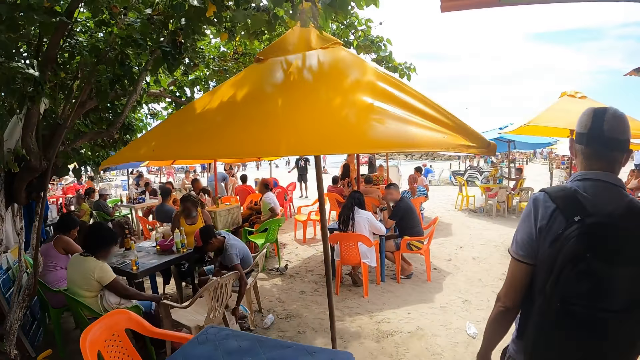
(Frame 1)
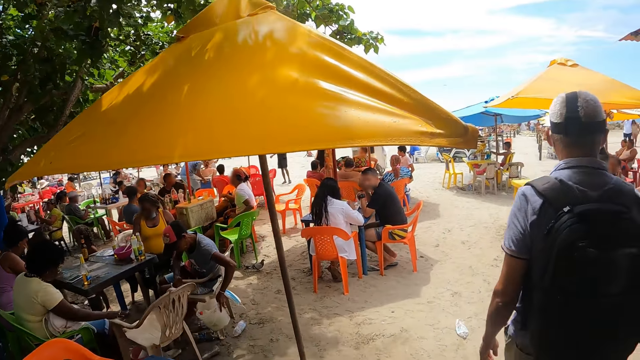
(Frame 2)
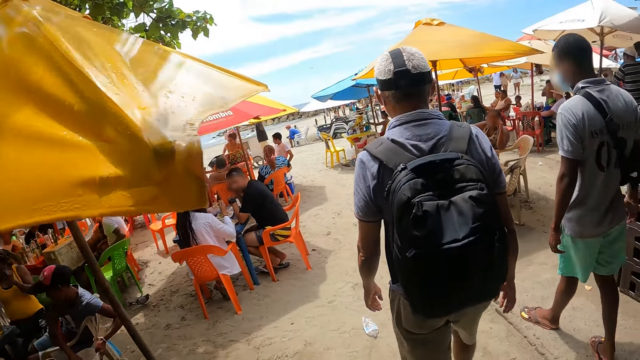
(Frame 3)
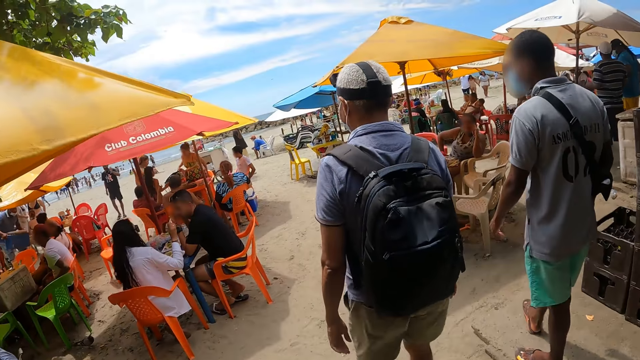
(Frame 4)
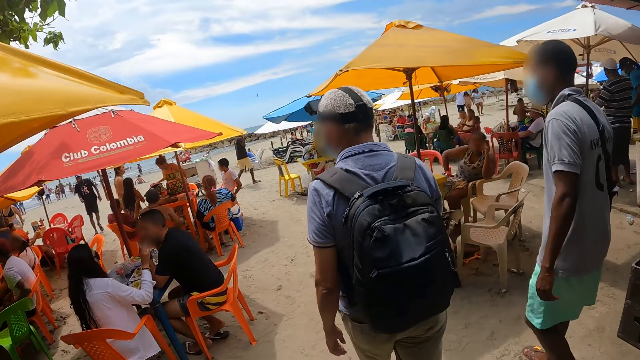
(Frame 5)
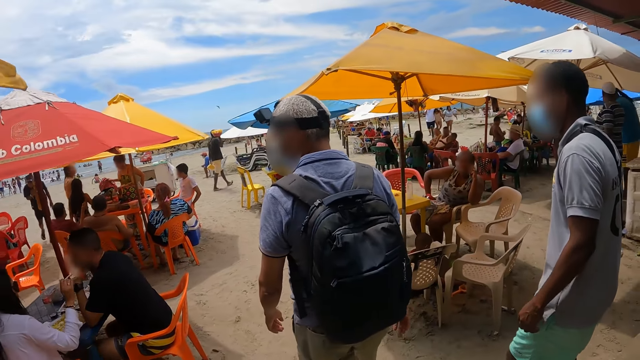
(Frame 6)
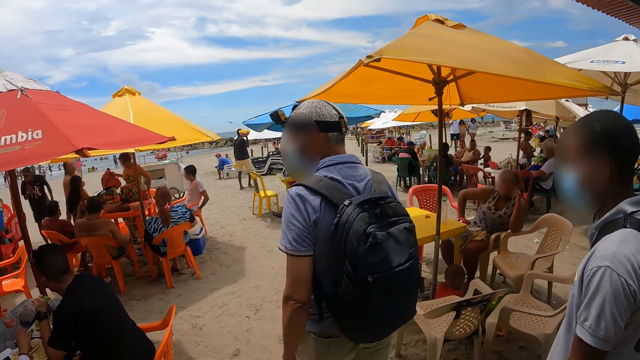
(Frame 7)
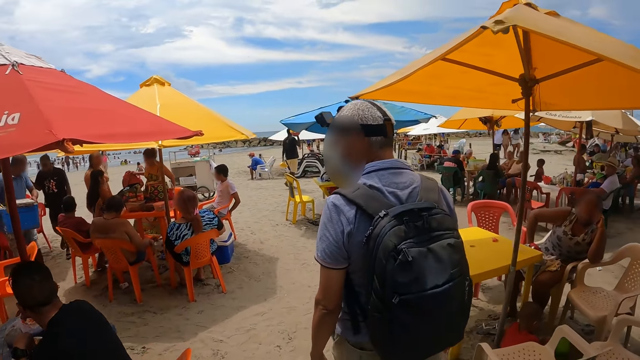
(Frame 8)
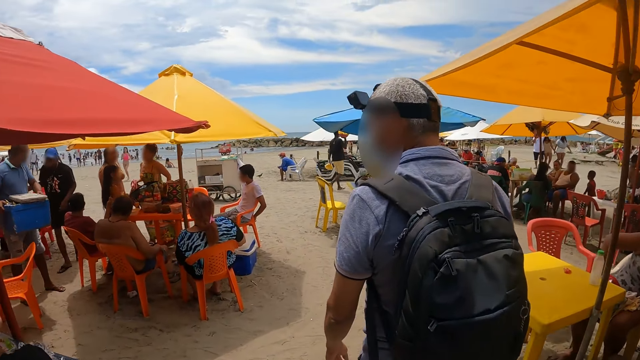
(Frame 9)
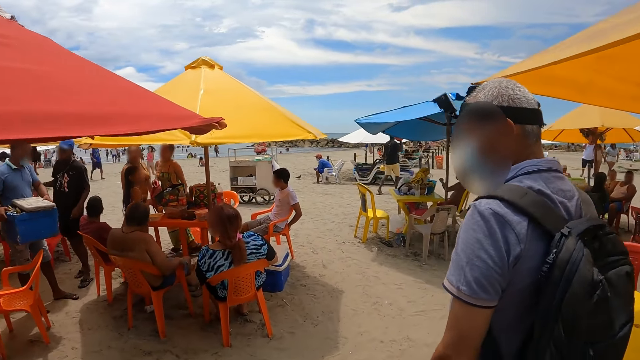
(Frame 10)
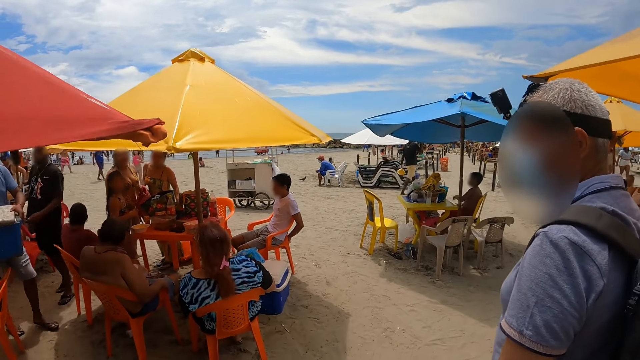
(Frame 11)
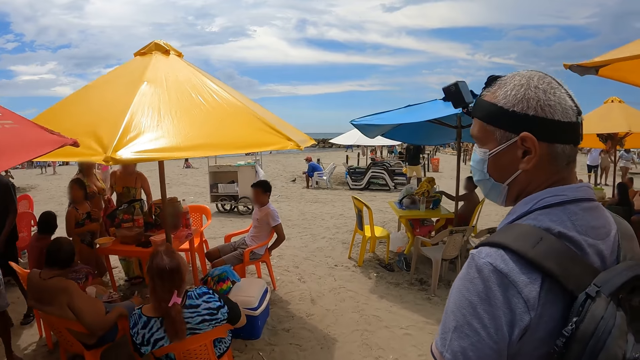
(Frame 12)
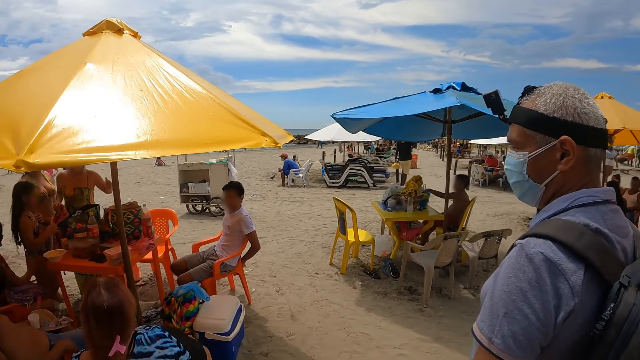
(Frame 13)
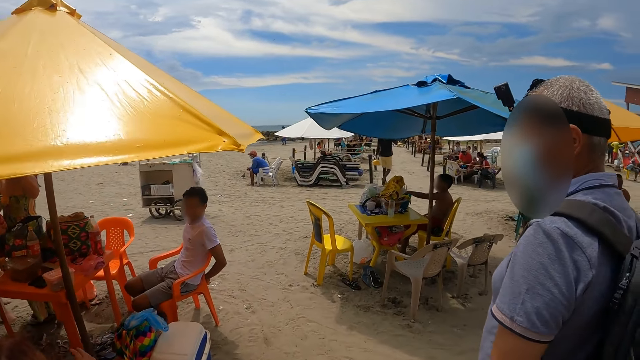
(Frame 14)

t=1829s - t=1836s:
The camera wearer walks on the beach.

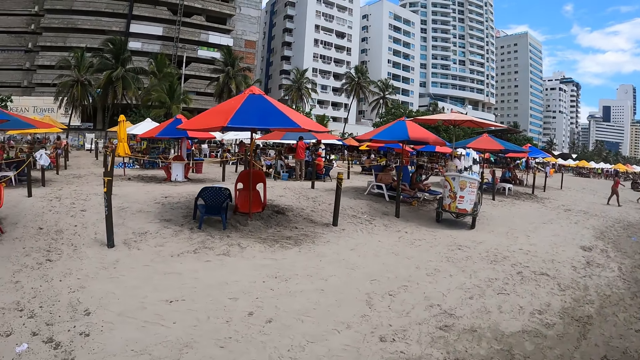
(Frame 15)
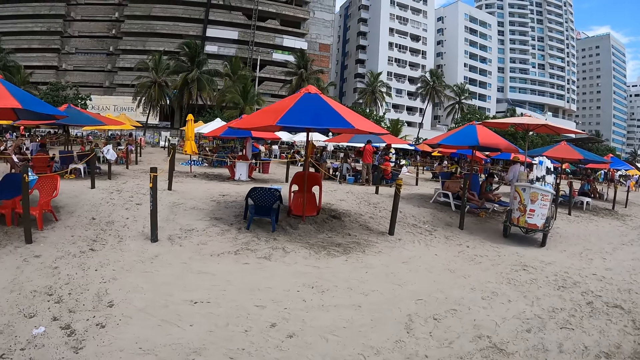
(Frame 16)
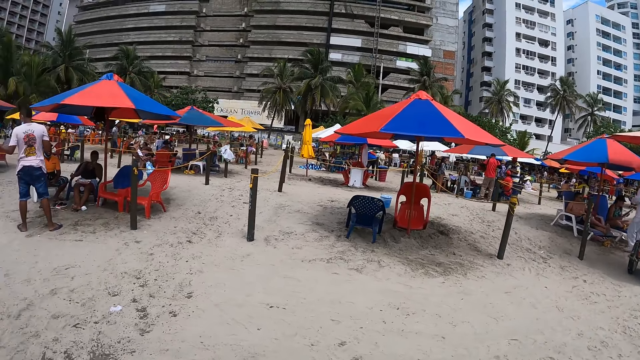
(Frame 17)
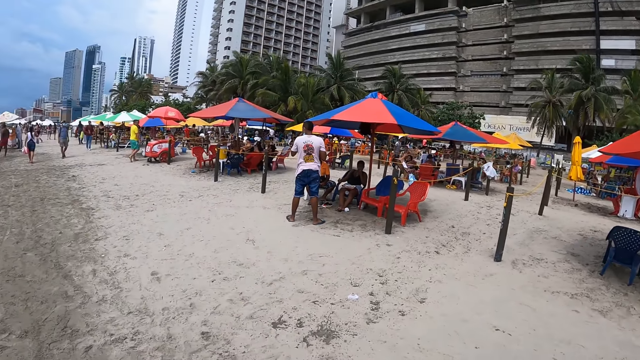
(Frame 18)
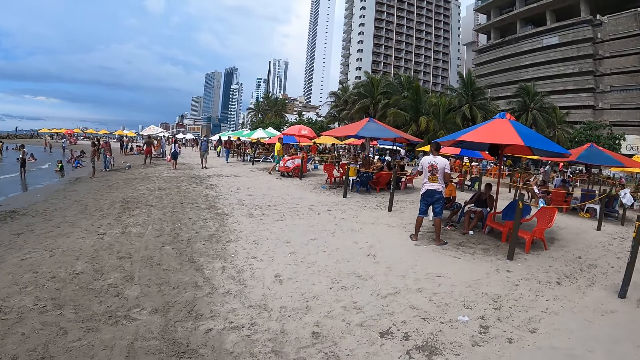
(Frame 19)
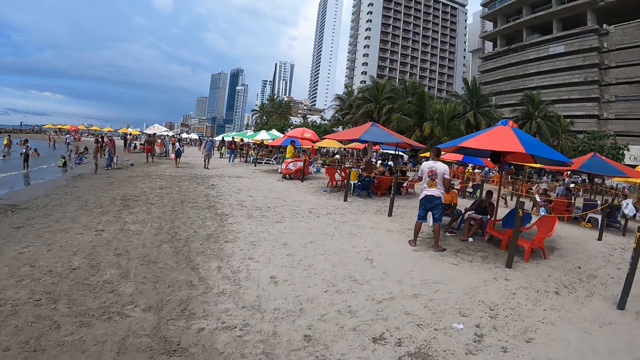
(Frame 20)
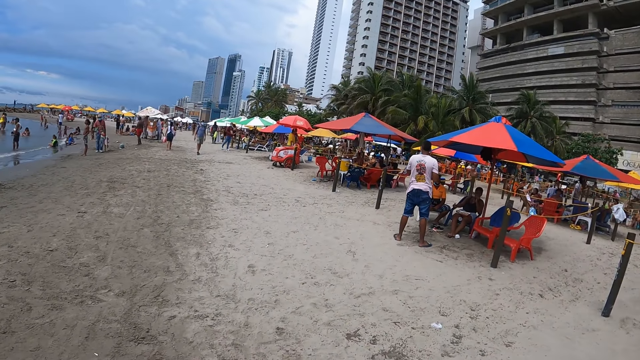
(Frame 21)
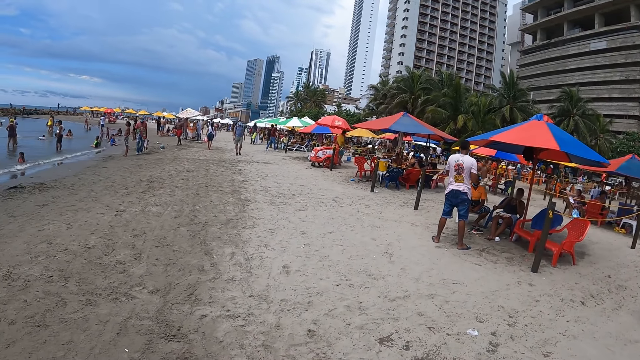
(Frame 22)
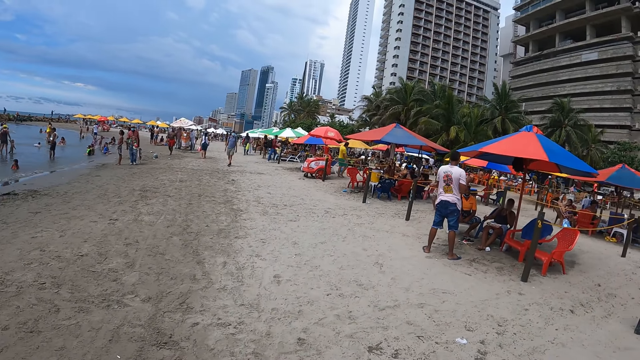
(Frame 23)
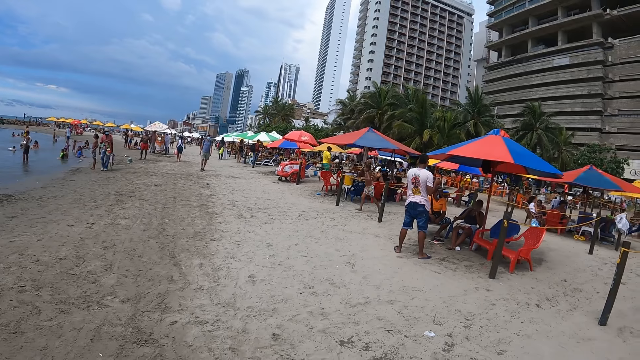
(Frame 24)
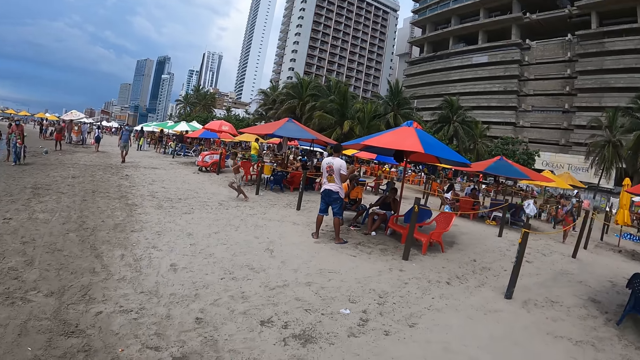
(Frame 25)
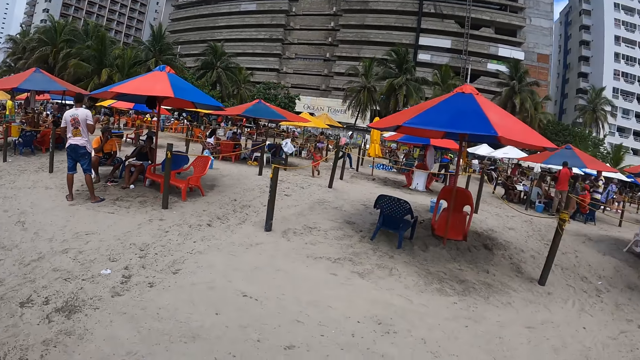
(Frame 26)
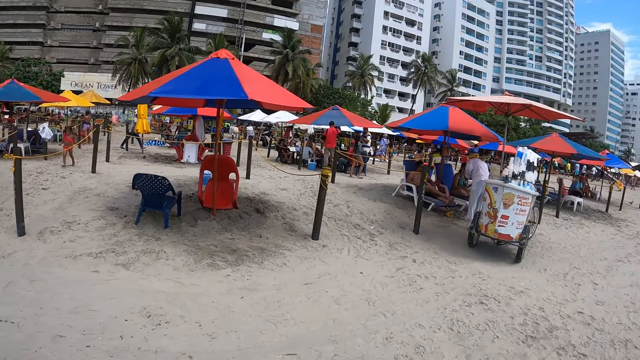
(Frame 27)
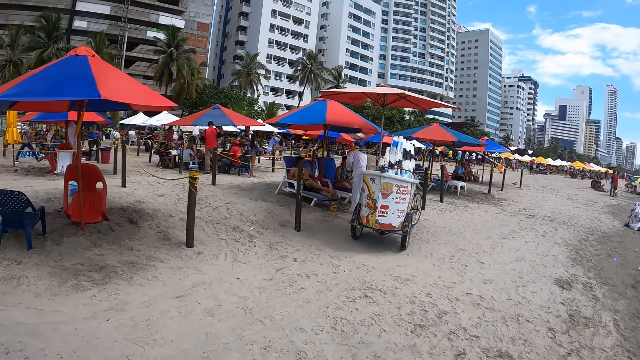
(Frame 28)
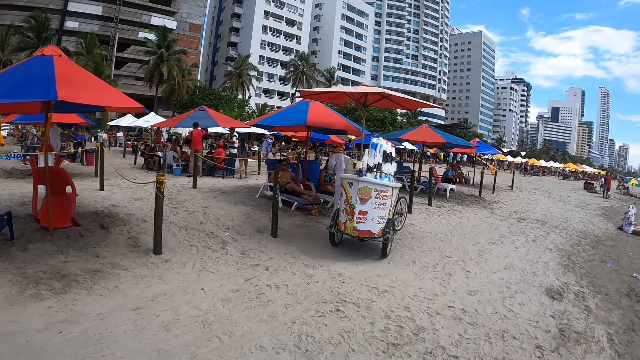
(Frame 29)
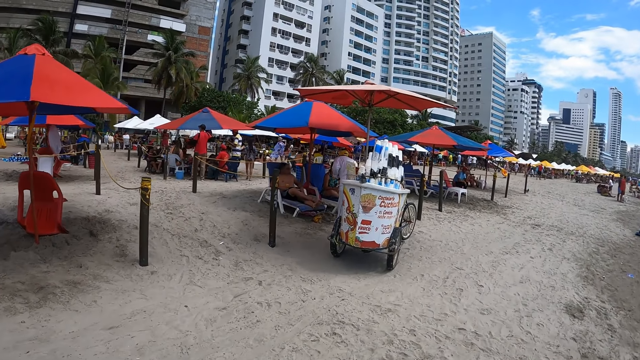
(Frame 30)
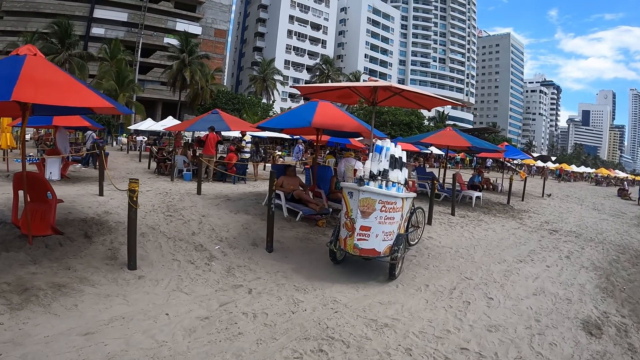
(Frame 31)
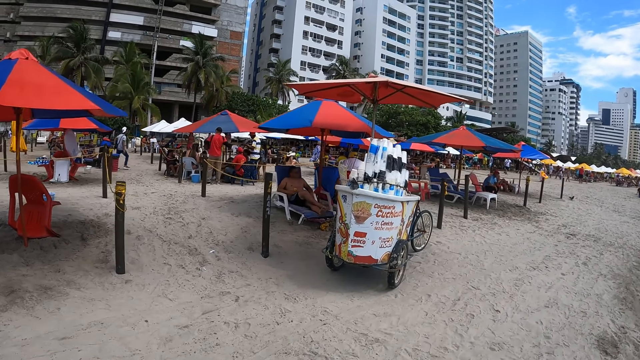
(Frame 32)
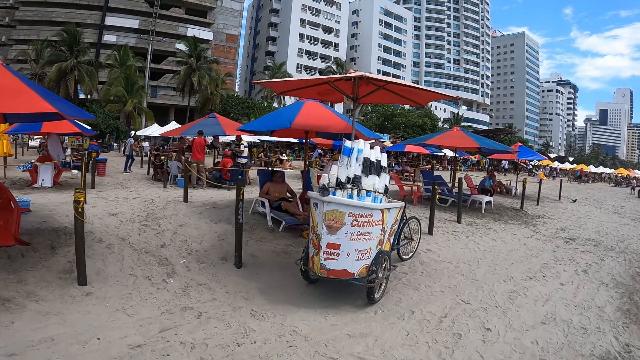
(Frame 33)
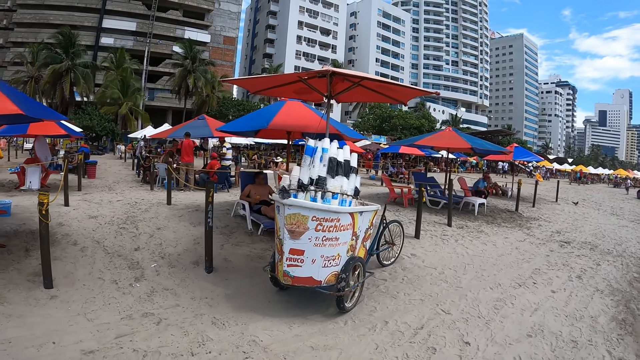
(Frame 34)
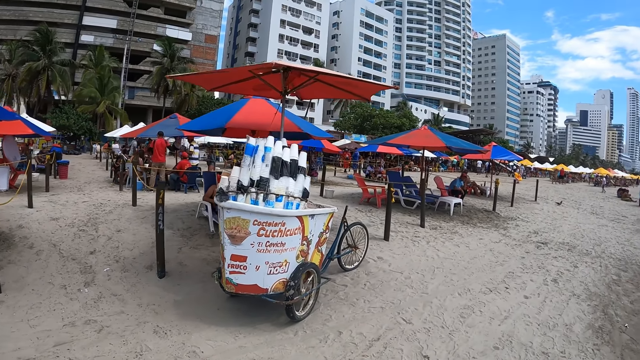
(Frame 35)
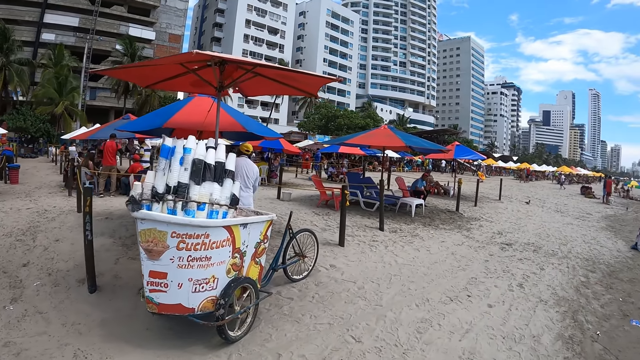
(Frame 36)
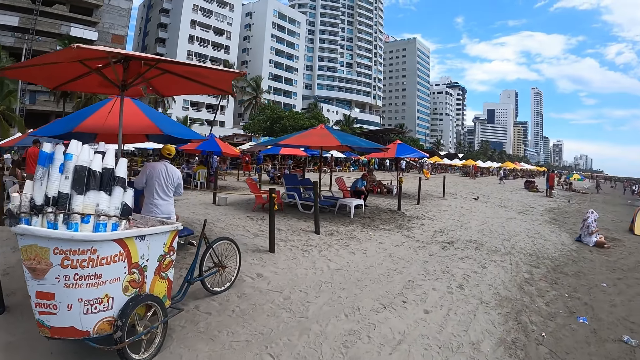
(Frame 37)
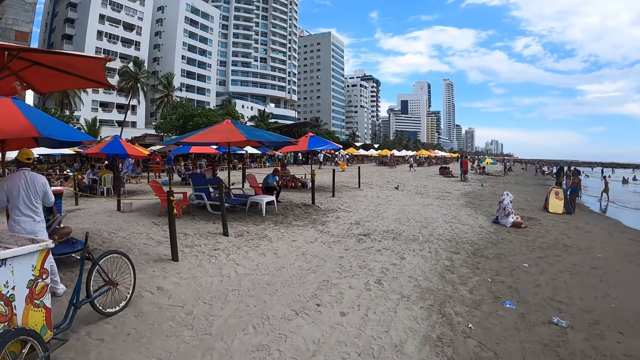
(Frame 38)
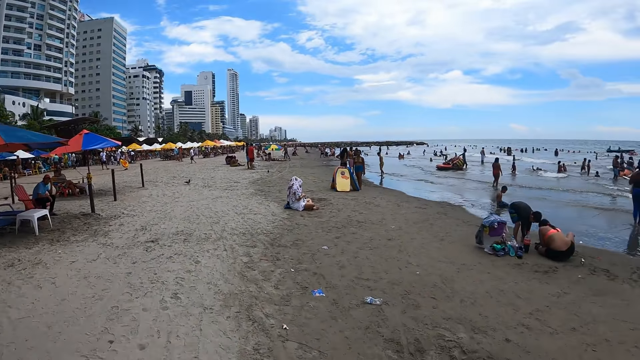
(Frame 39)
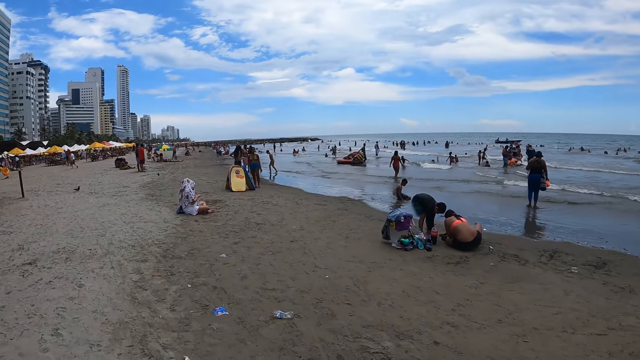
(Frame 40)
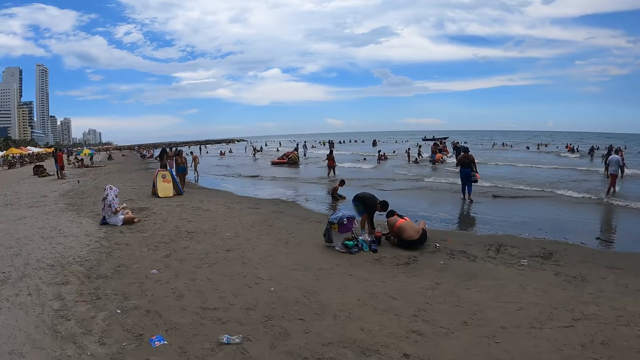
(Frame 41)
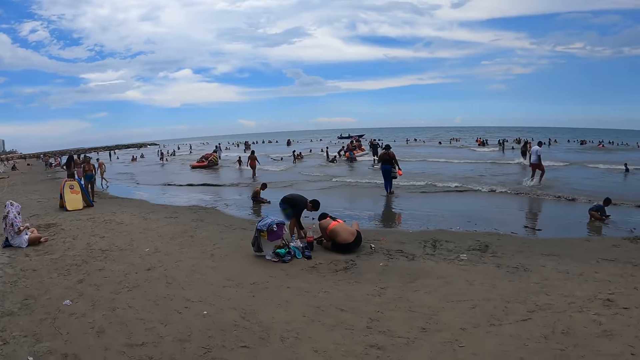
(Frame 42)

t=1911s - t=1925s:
The camera wearer looks around. They turn around. They walk around.
